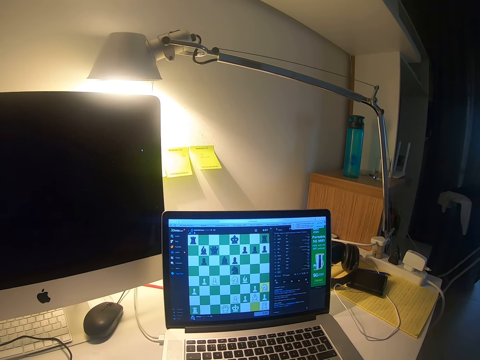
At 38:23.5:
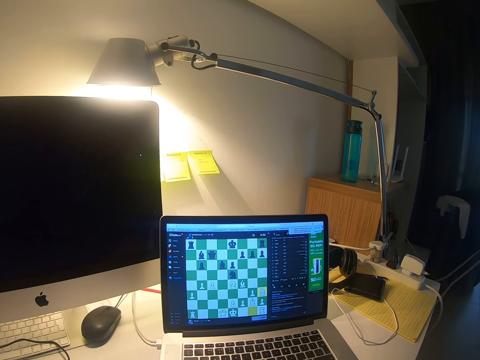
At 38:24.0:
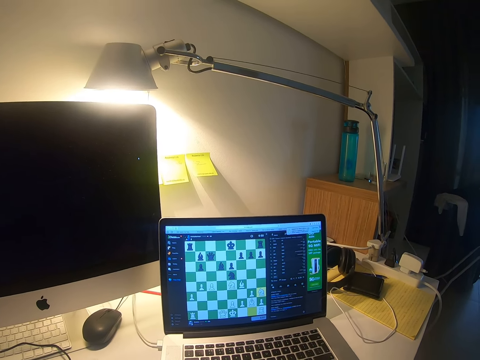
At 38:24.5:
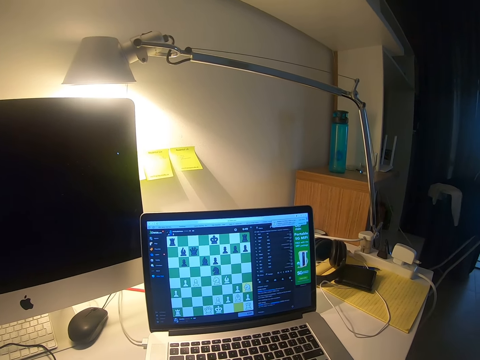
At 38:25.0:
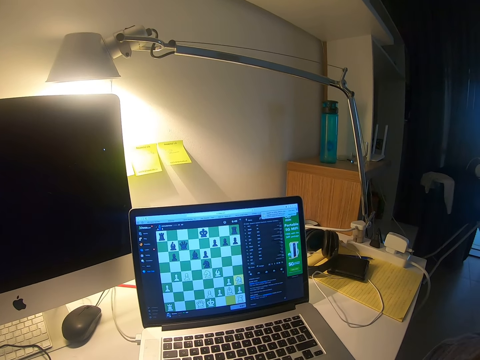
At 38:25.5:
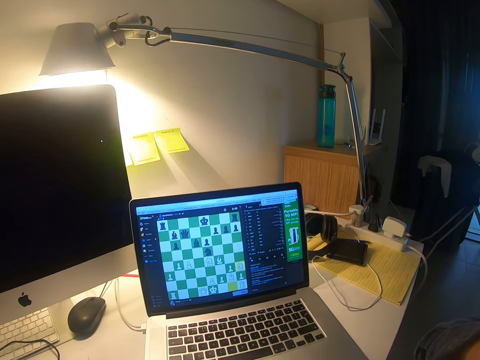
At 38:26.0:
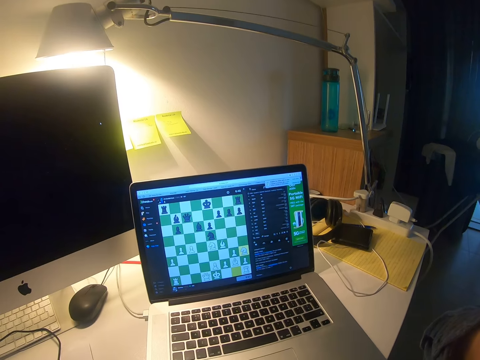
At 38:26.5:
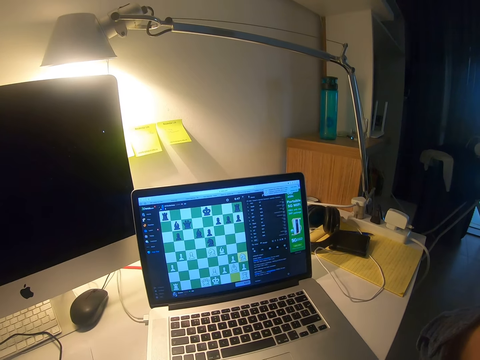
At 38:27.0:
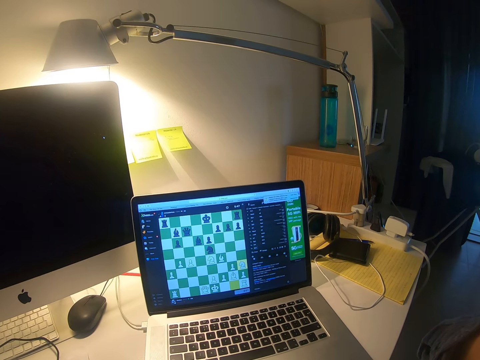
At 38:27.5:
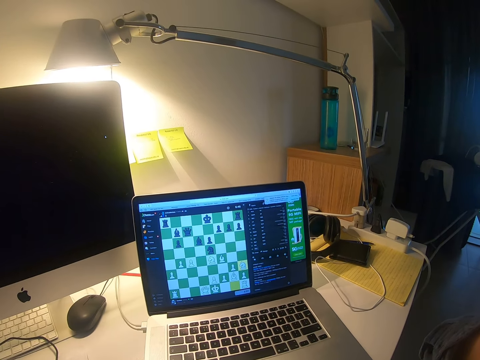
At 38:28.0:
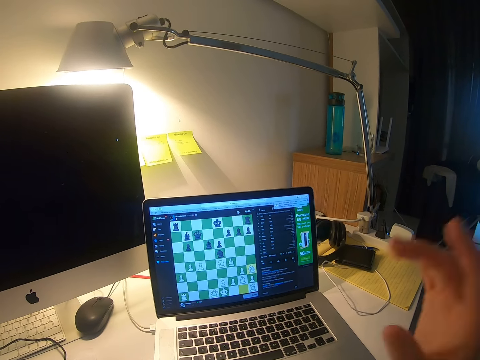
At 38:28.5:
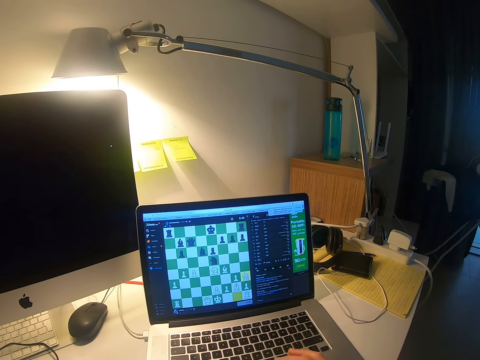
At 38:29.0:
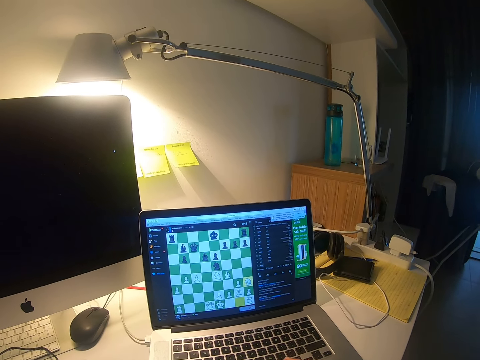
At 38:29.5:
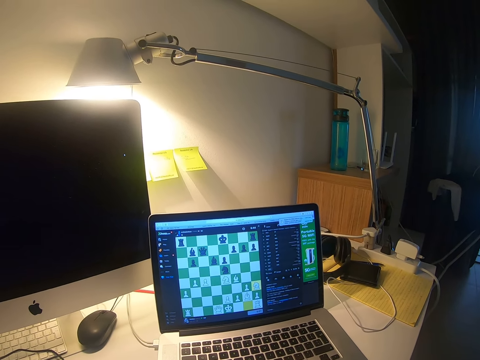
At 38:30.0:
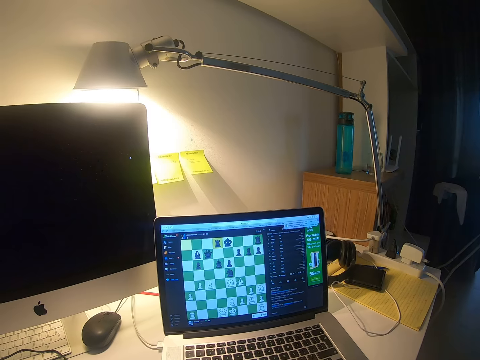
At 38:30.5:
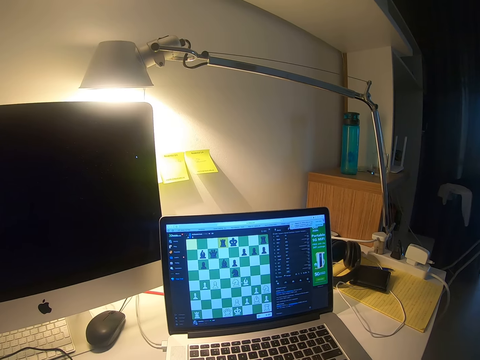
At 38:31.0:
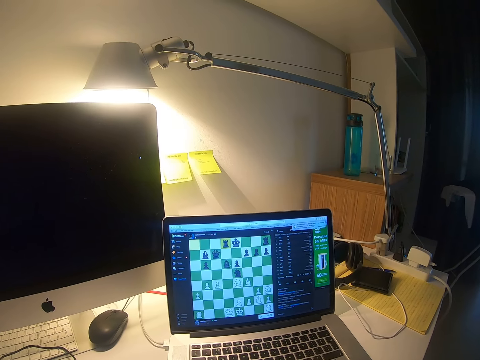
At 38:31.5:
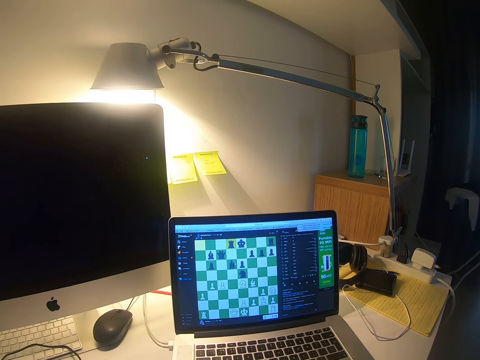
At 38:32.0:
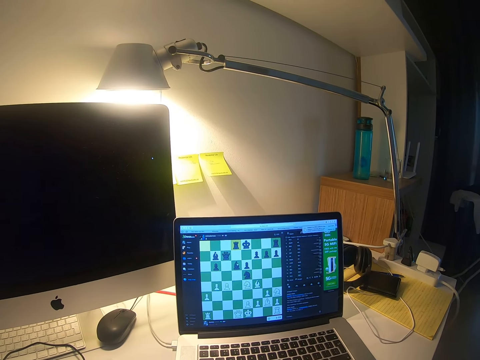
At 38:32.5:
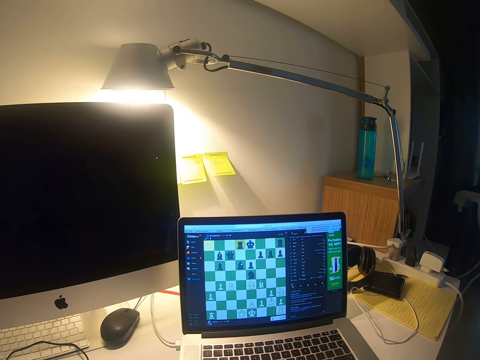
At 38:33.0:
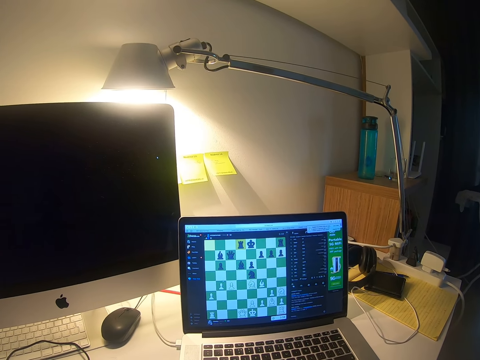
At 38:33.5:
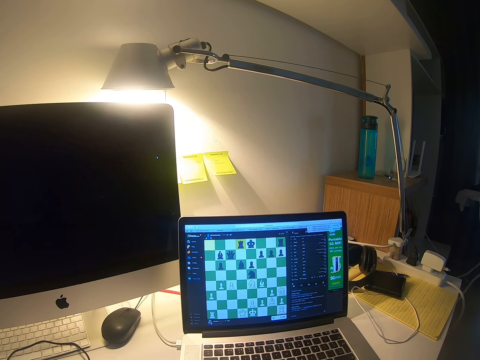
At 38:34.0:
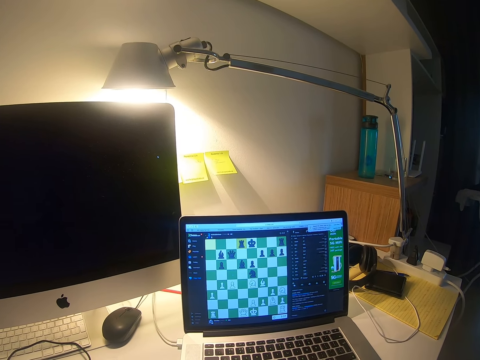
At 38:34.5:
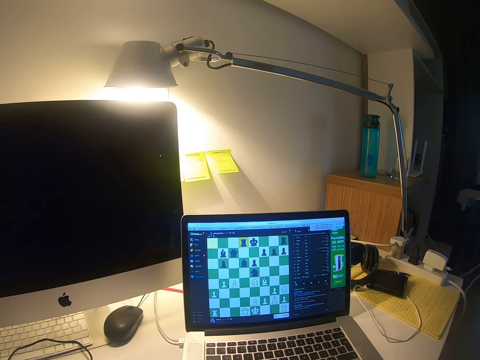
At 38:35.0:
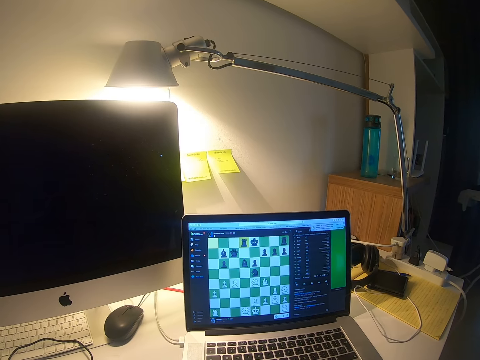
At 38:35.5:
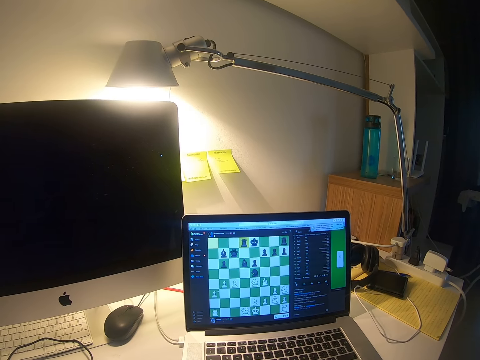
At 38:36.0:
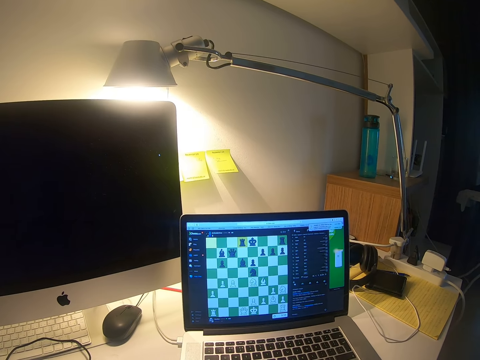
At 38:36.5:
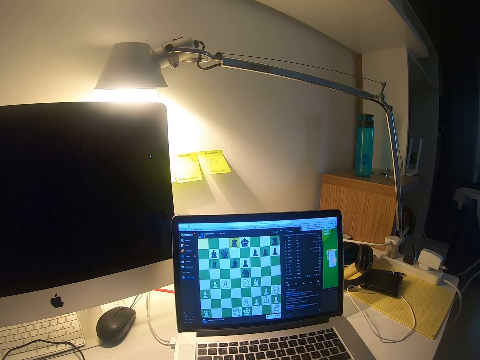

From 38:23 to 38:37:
The camera wearer raises the right hand. They adjust the camera. They lower the hand. They operate the laptop. They play a chess game.

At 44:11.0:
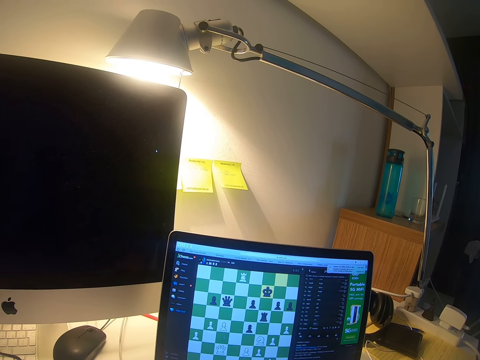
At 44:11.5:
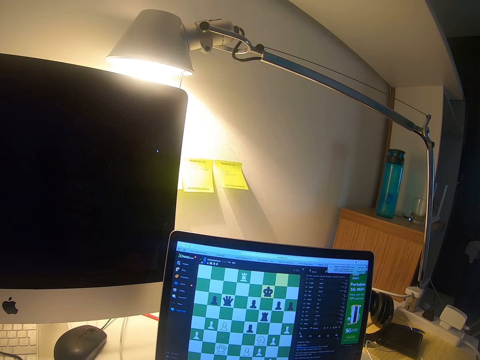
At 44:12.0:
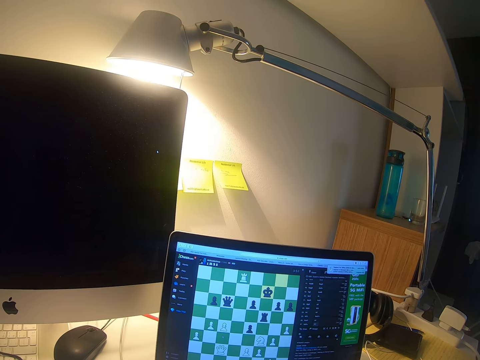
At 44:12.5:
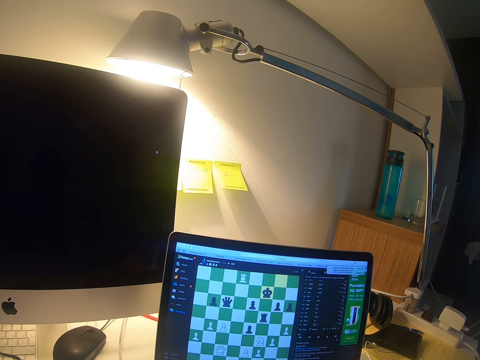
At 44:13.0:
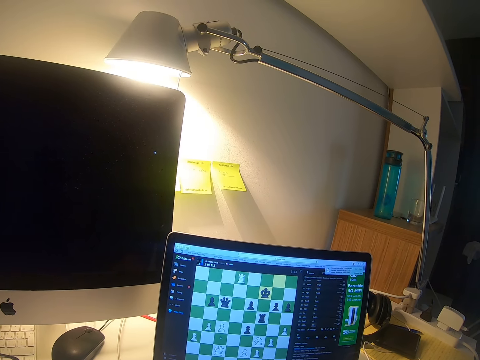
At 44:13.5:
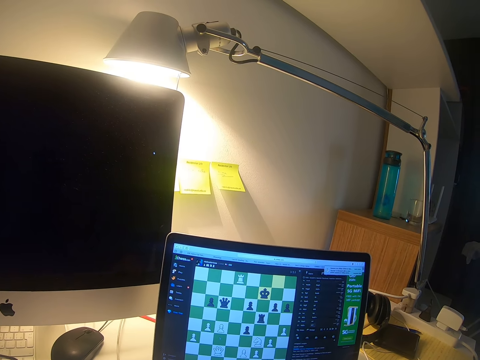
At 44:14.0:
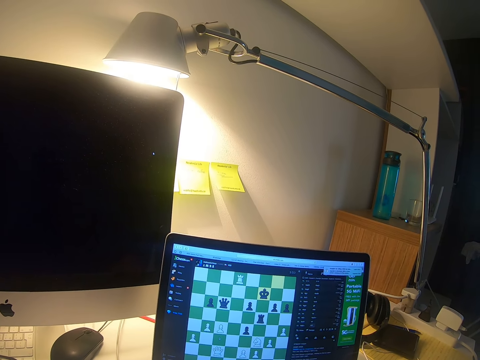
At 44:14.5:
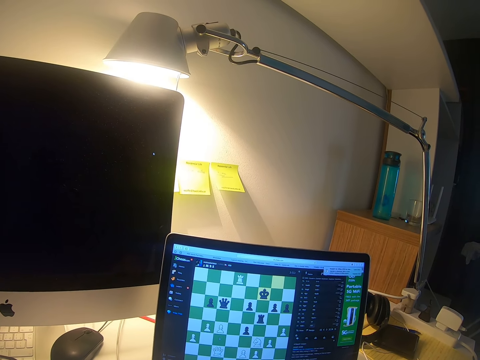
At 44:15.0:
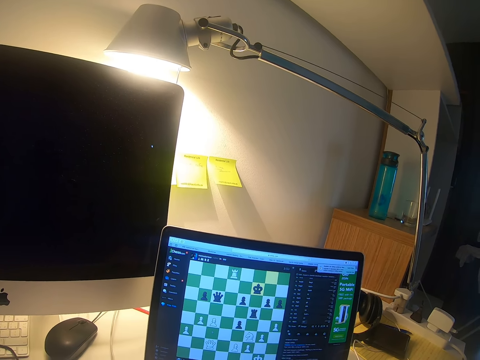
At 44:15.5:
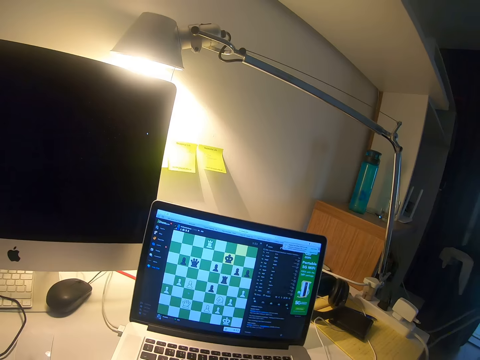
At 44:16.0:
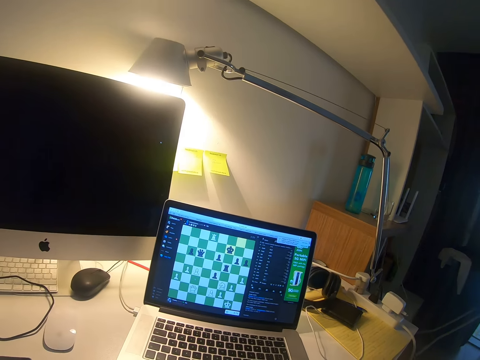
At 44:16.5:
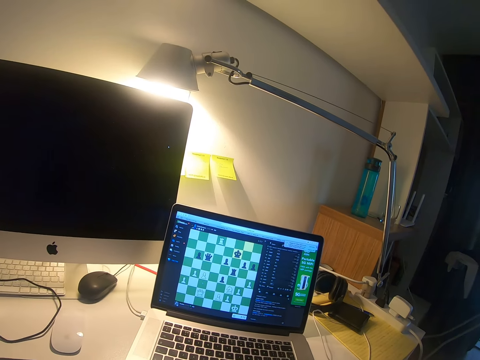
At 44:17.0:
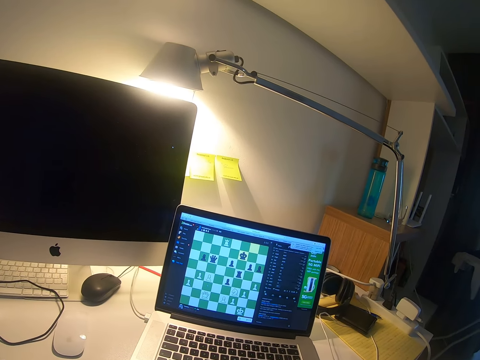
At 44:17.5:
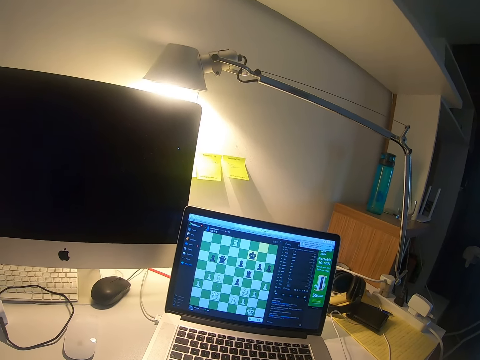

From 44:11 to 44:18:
The camera wearer stares at the laptop.

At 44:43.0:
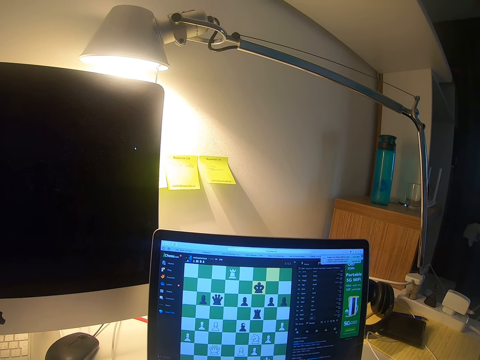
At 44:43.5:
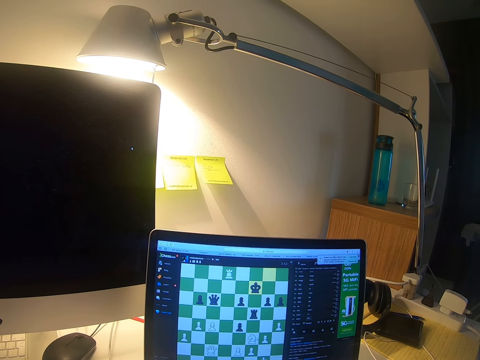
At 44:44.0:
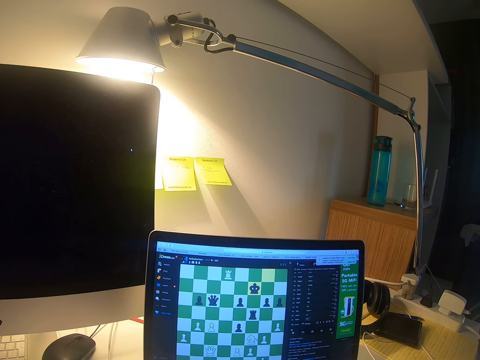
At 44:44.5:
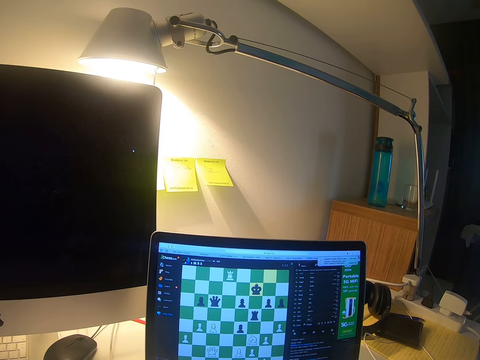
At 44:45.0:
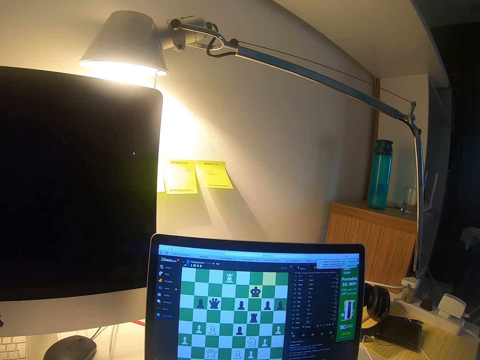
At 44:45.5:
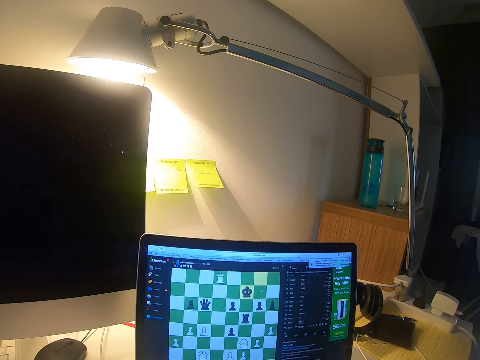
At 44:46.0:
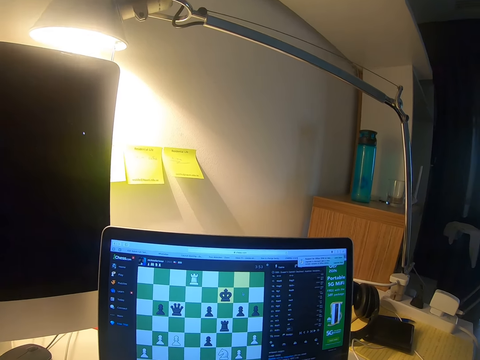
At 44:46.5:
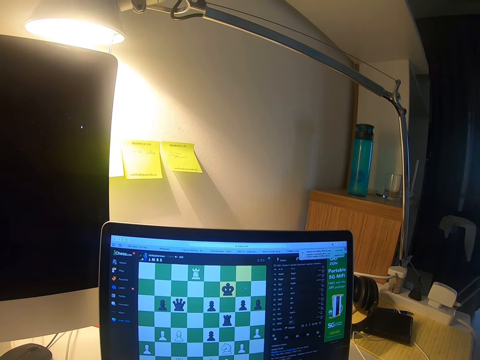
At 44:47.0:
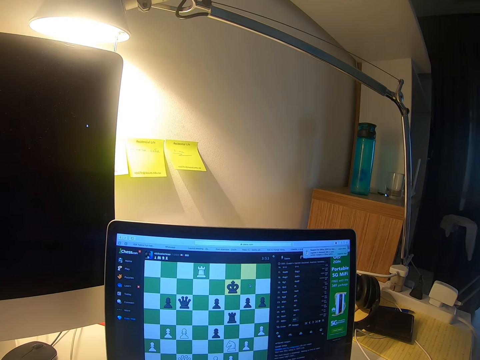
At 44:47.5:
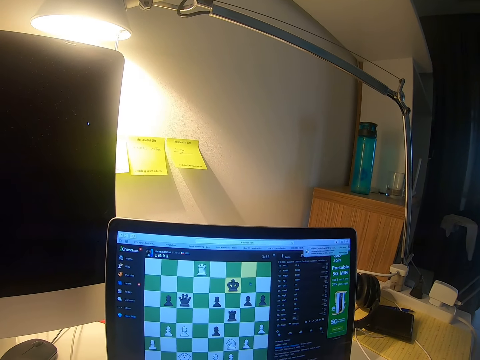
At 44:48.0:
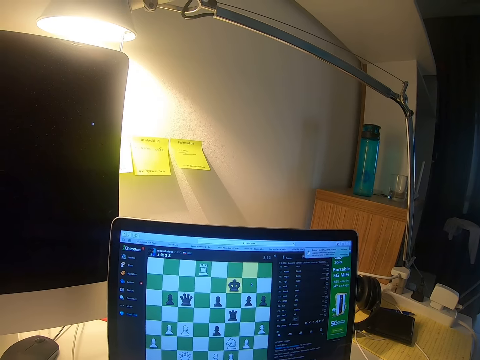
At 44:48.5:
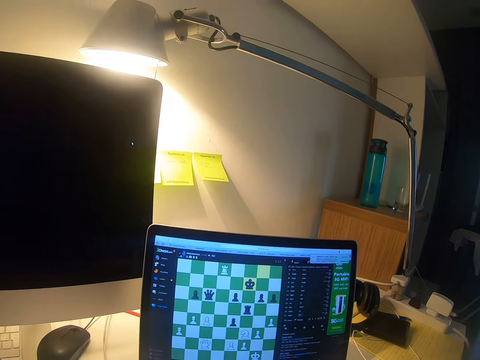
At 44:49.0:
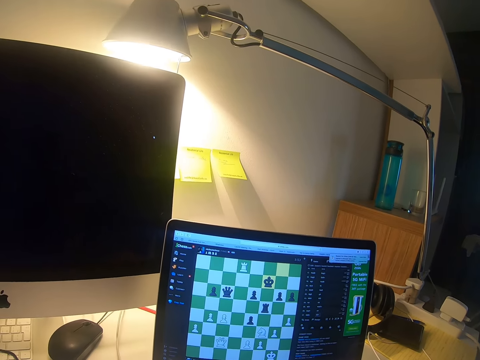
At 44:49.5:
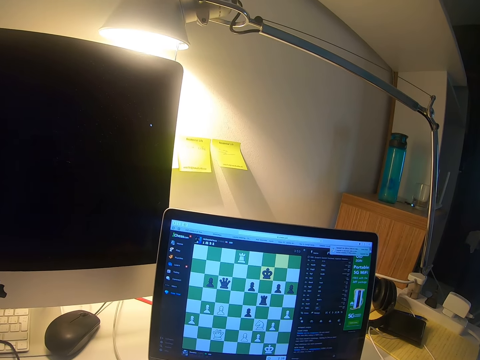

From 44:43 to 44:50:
The camera wearer operates the laptop.
